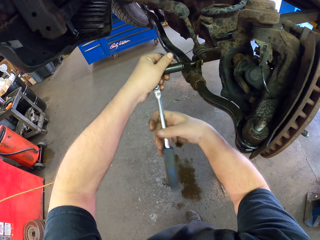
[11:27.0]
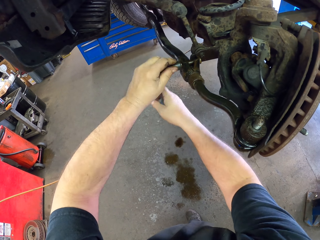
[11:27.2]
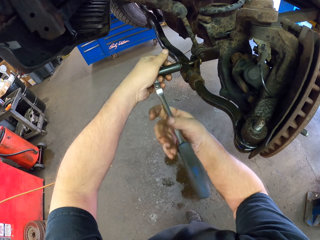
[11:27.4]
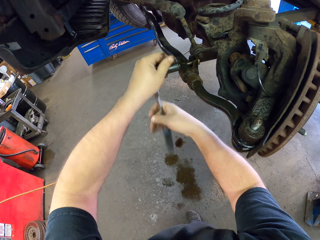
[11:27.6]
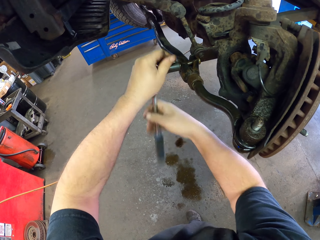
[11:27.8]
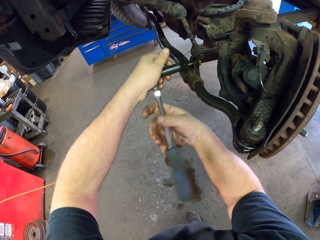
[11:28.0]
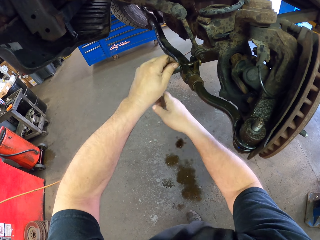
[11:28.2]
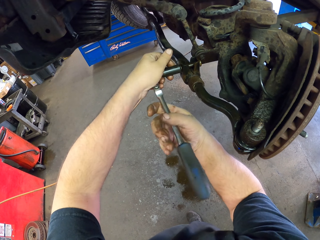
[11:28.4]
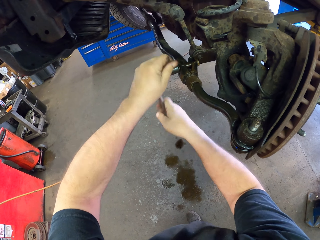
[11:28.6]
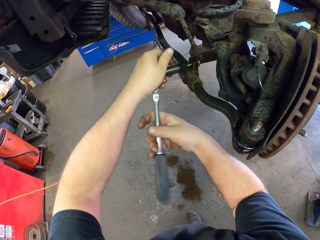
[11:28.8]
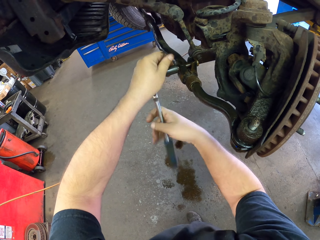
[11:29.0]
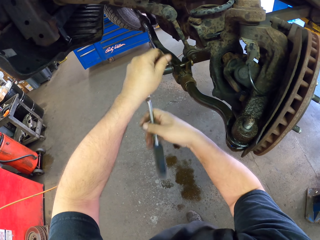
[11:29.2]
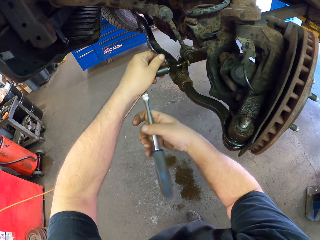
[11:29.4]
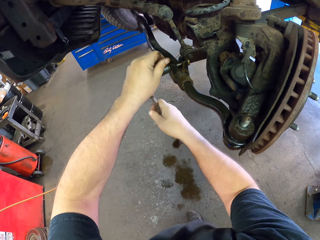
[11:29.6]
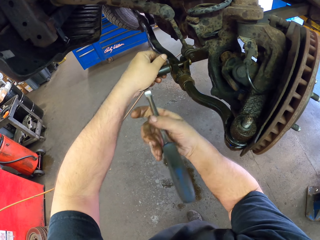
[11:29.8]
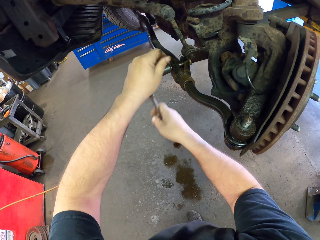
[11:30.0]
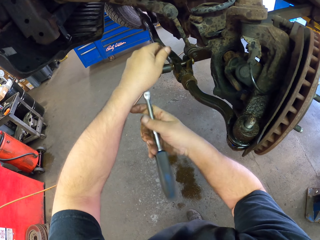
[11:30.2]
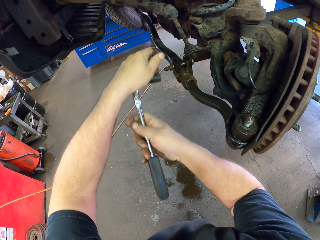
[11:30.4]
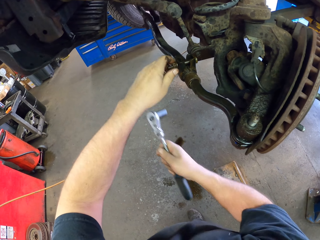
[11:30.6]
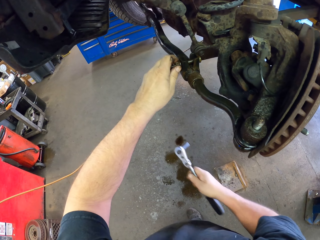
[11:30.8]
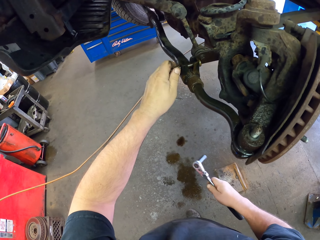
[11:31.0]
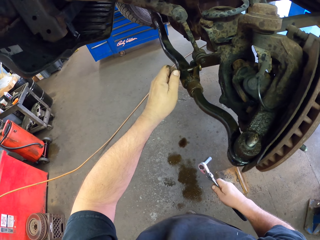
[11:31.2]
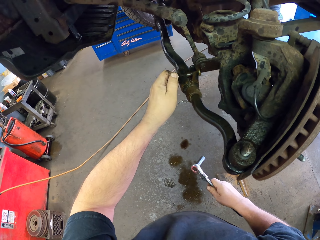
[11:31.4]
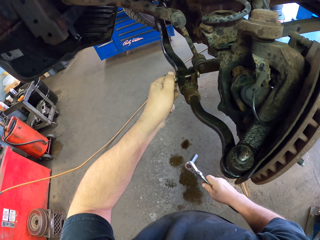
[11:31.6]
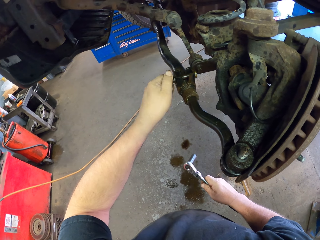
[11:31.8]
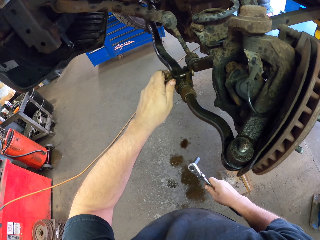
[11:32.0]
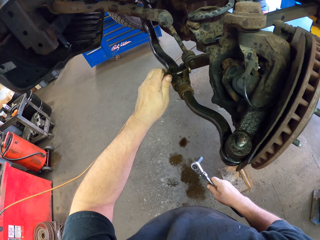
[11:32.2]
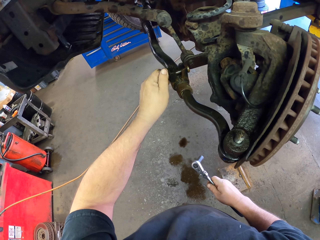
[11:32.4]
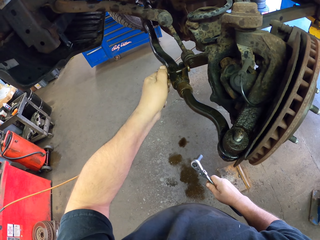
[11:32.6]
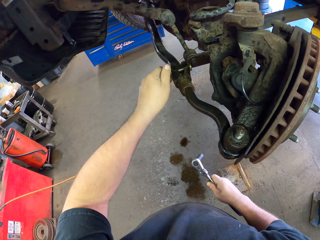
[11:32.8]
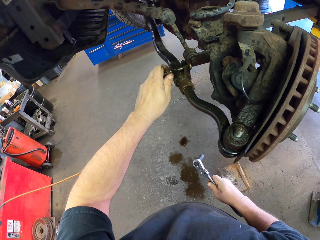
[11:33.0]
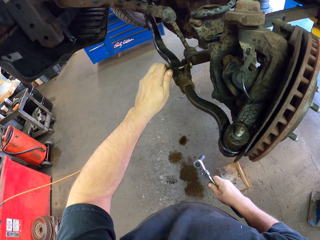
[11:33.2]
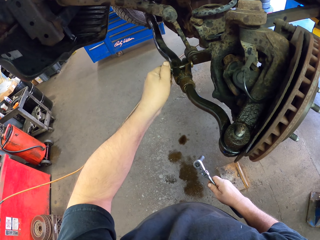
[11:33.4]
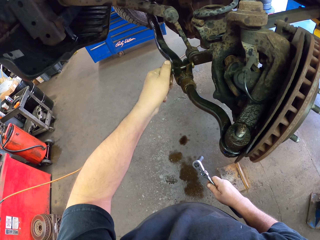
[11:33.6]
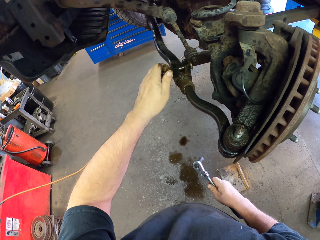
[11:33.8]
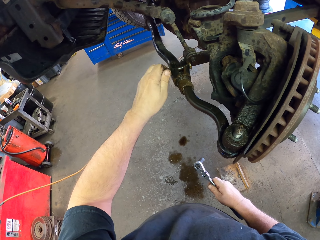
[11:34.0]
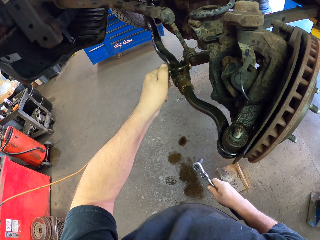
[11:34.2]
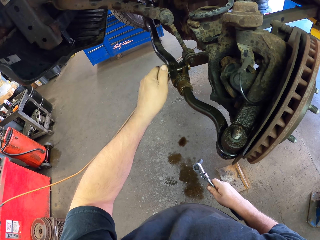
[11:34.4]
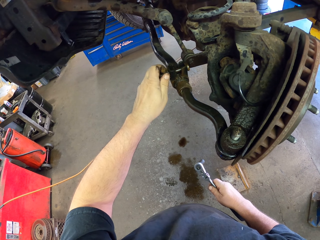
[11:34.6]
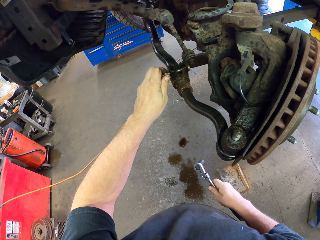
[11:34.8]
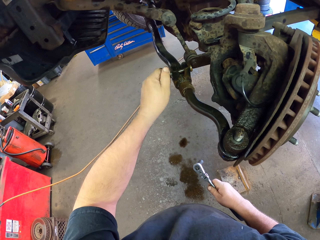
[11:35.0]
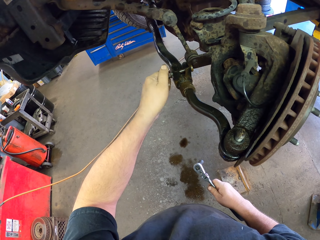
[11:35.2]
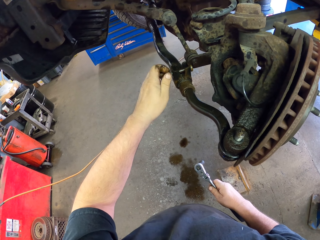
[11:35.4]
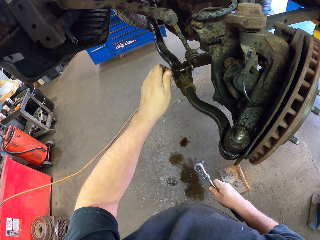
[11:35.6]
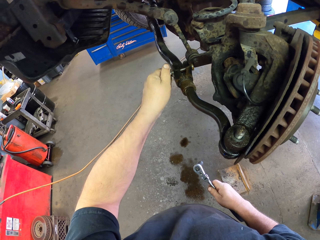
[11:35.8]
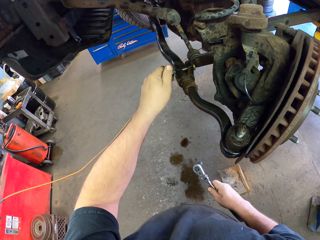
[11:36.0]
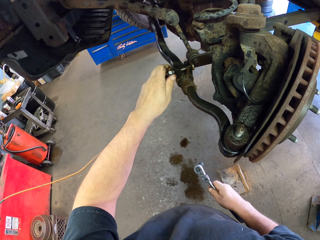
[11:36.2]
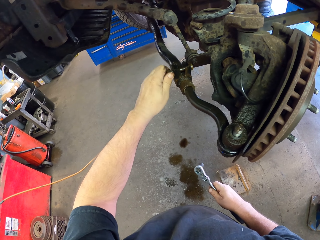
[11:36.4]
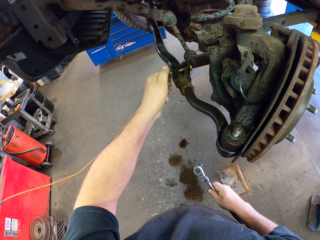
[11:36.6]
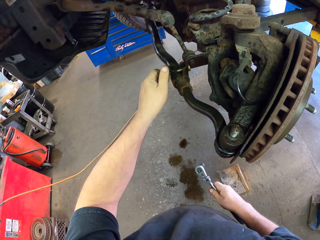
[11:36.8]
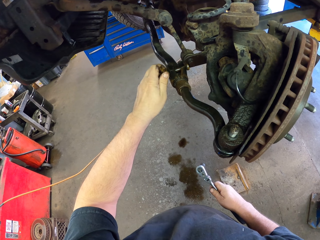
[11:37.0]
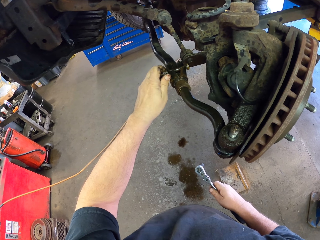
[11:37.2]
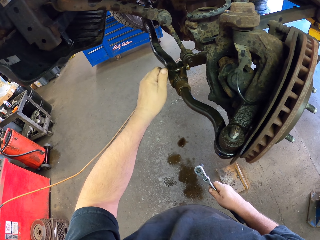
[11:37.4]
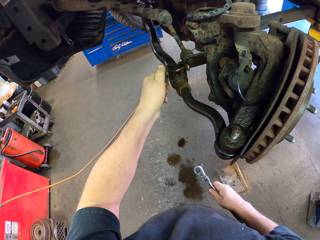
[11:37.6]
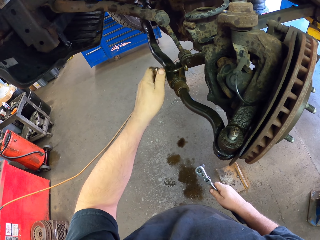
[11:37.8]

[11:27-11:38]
The camera wearer unfastens the brake. They adjust the nut by hand. They unfasten the brake.

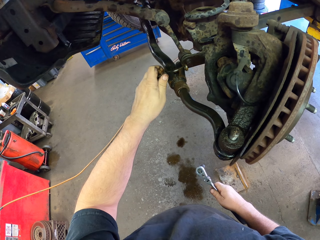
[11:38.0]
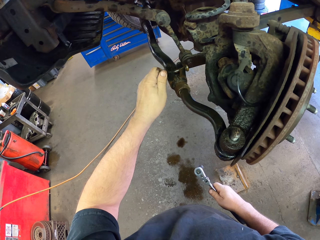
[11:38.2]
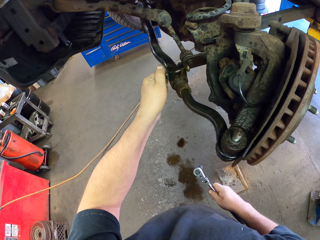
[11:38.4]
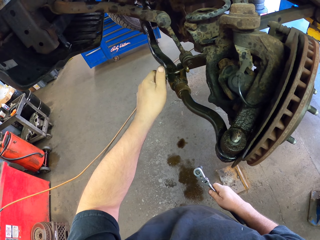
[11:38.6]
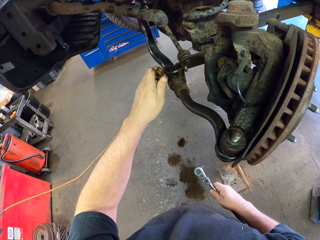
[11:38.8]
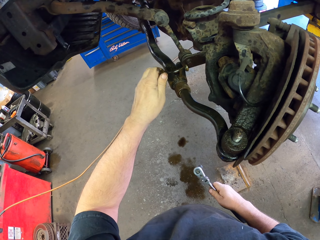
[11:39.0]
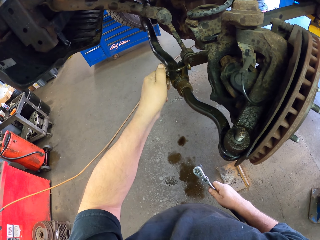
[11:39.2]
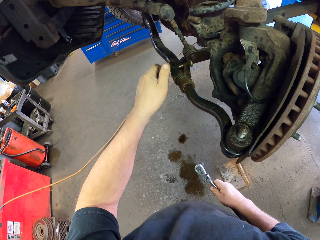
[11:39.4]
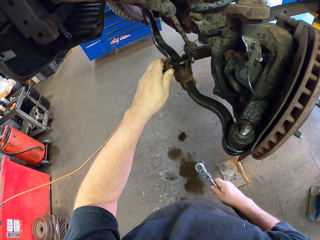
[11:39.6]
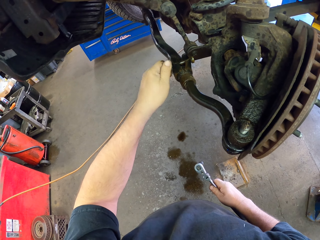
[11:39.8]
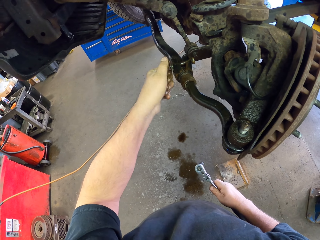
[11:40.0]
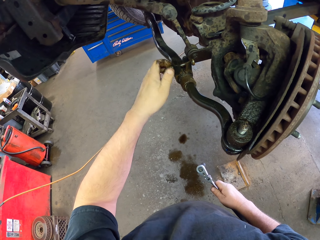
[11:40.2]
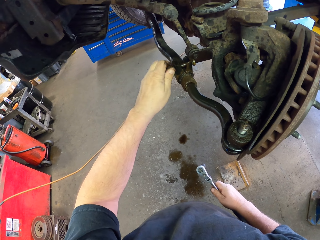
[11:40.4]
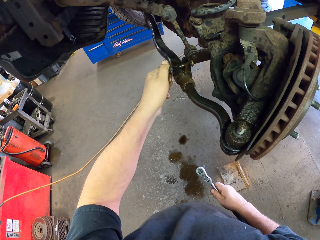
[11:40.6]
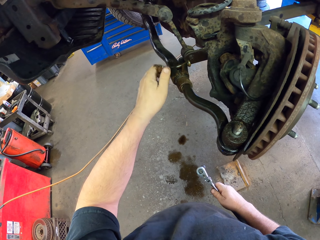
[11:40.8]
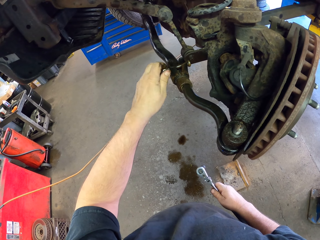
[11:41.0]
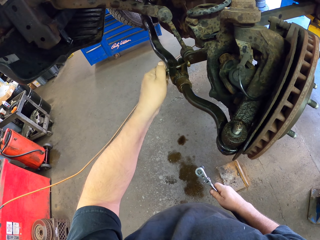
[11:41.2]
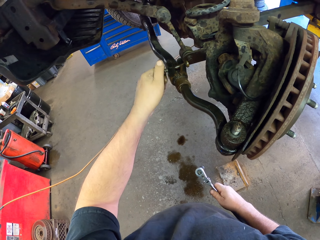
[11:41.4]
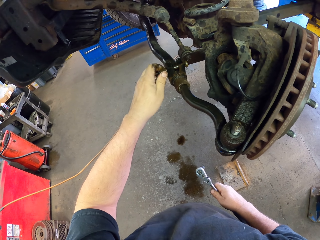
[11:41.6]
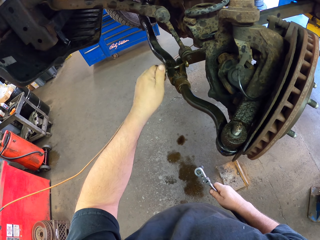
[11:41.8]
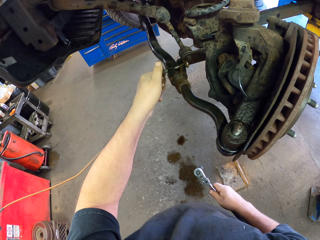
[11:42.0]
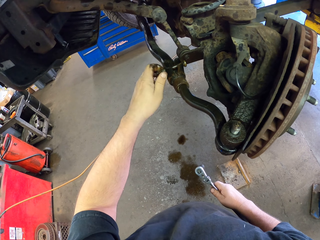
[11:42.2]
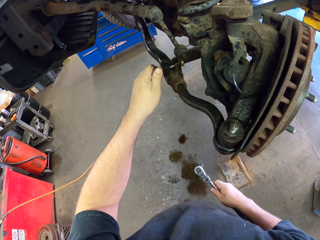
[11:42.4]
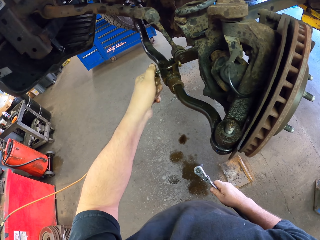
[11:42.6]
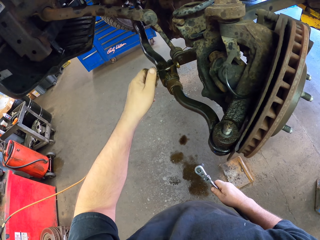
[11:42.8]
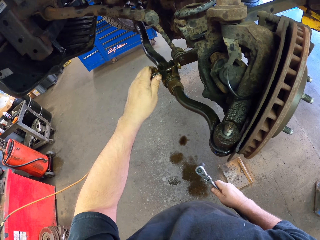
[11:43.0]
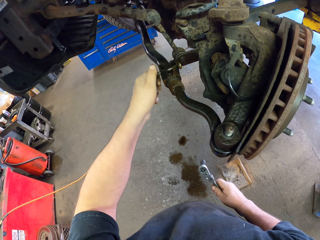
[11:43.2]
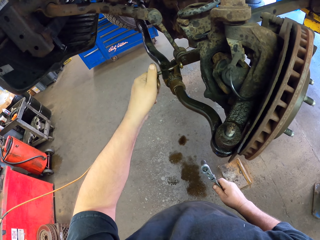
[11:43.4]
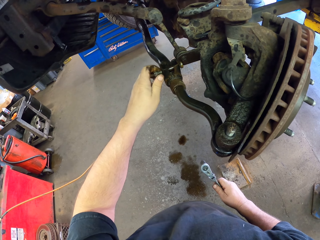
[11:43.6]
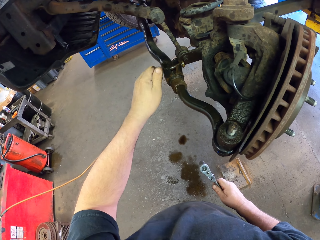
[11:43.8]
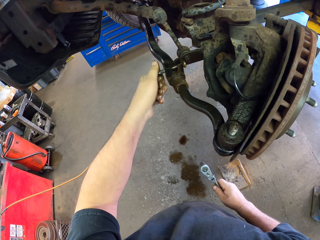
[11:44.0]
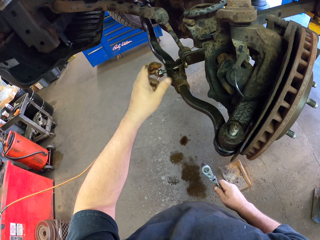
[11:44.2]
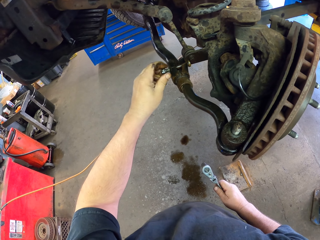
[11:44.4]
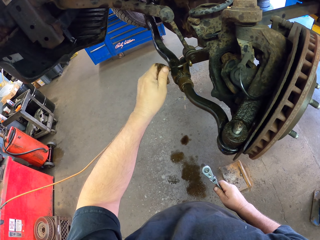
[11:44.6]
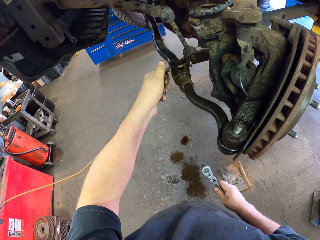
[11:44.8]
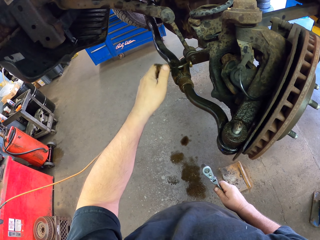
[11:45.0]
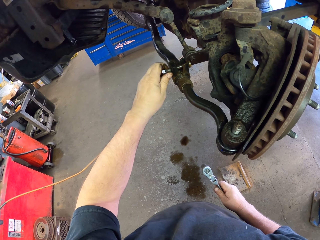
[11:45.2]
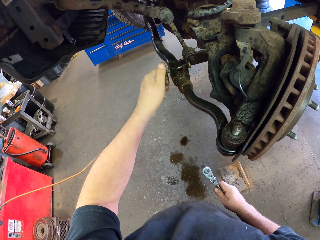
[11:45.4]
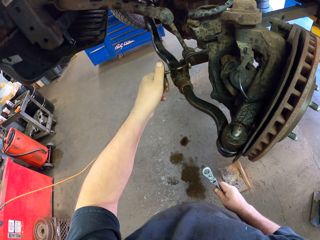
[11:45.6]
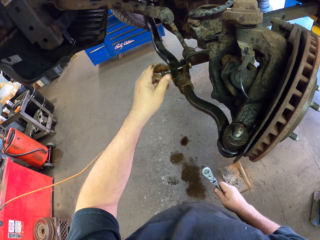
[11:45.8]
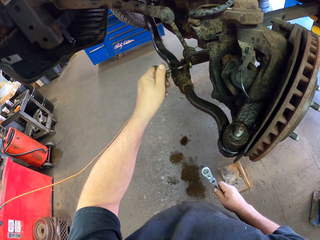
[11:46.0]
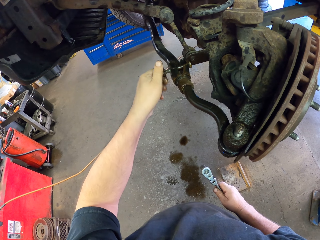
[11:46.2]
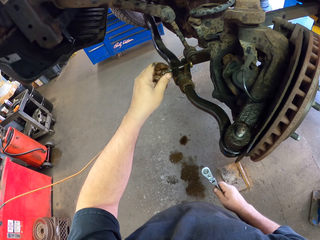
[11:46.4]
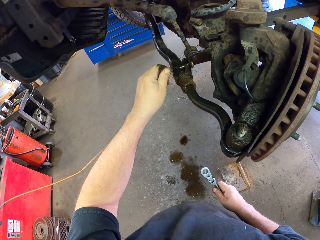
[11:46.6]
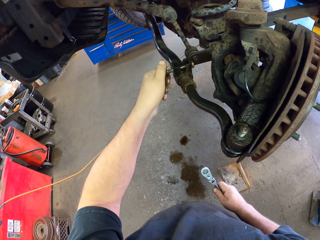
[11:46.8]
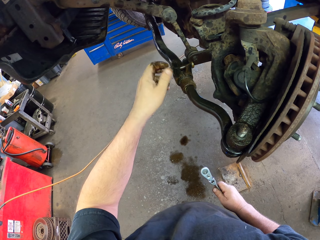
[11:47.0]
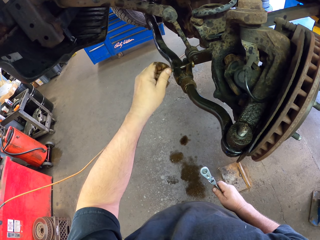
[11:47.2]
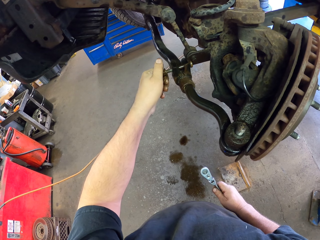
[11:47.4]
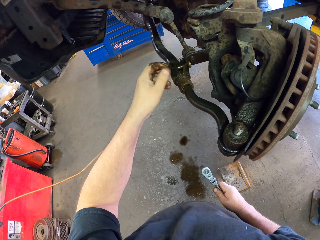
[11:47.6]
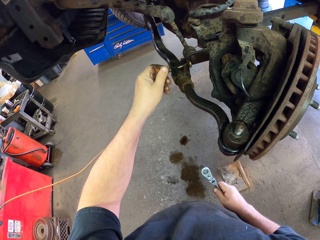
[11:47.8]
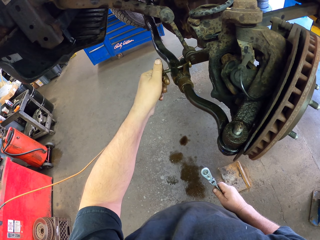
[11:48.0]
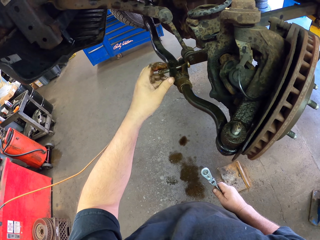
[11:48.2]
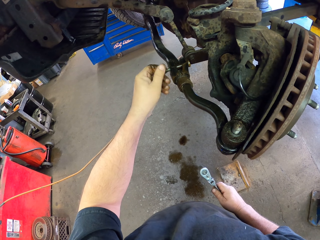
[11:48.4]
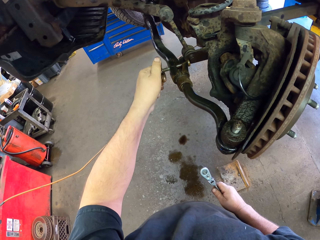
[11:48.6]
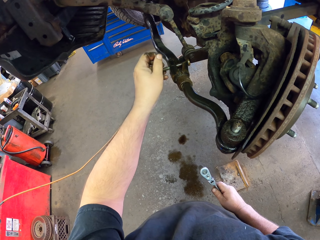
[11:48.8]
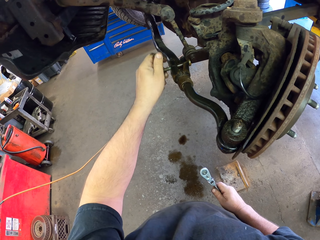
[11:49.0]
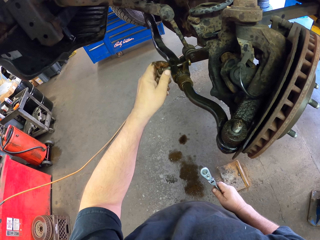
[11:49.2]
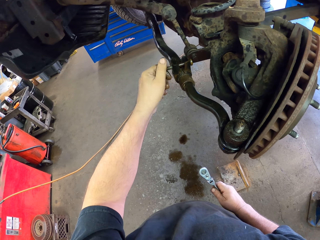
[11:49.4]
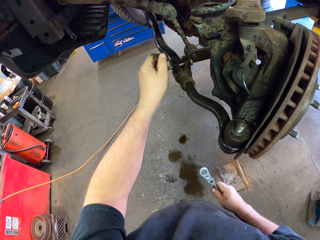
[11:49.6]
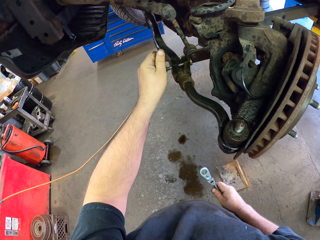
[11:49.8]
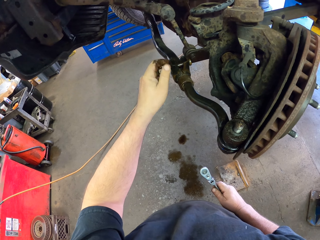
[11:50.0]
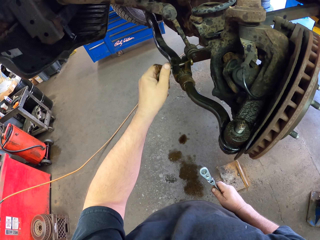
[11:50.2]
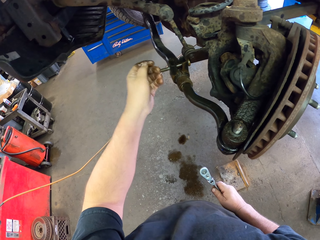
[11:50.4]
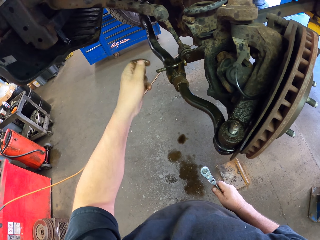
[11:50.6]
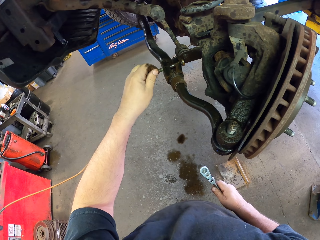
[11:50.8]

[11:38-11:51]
The camera wearer unfastens the brake. They unfasten the brake again.
